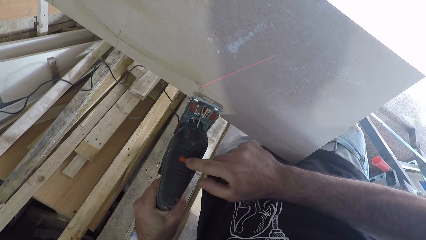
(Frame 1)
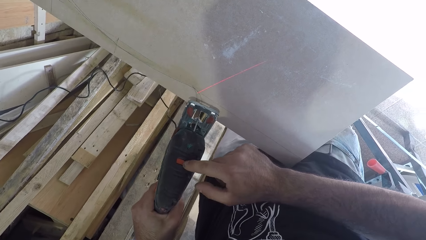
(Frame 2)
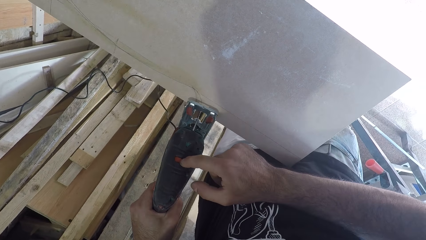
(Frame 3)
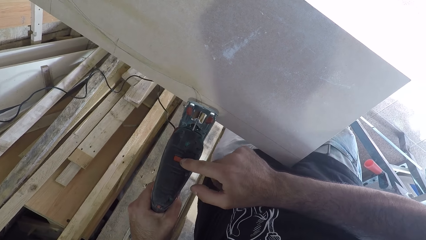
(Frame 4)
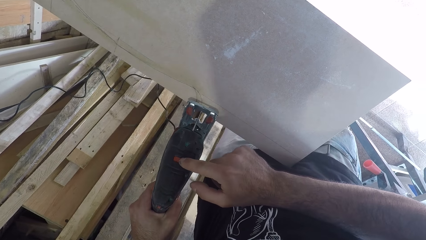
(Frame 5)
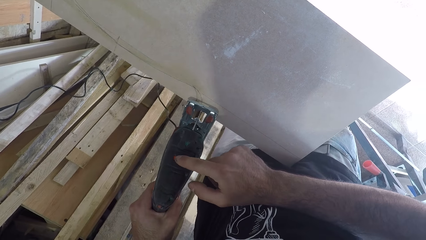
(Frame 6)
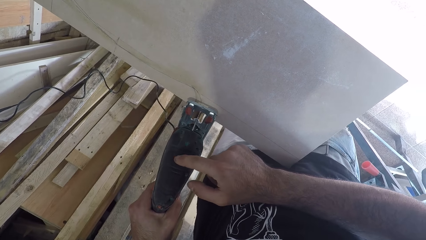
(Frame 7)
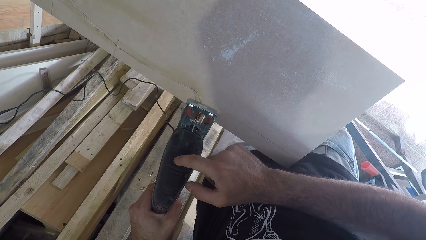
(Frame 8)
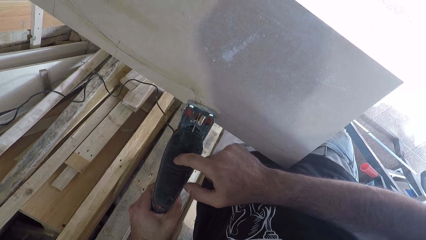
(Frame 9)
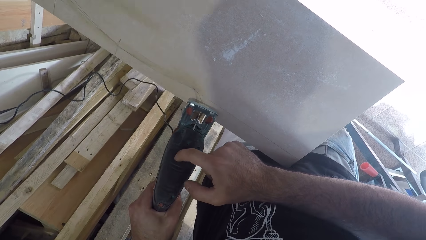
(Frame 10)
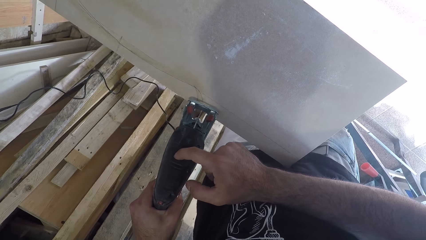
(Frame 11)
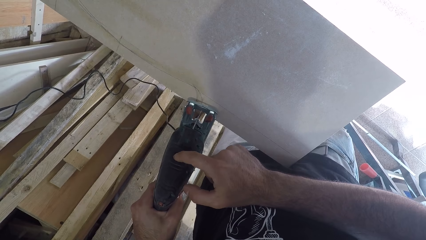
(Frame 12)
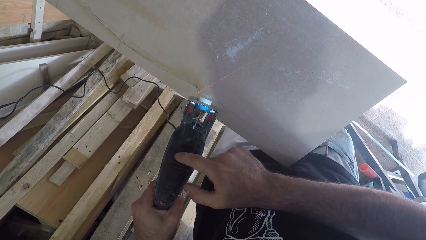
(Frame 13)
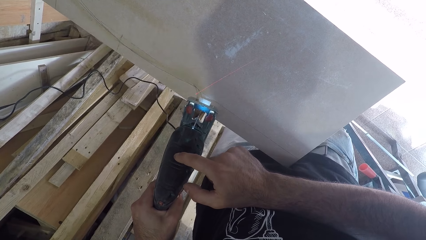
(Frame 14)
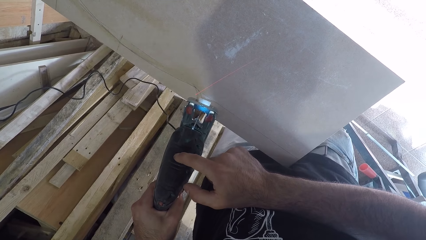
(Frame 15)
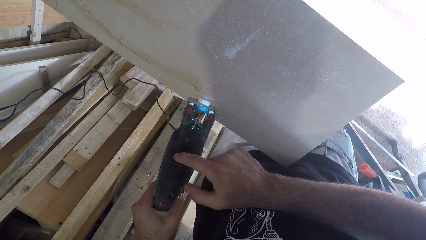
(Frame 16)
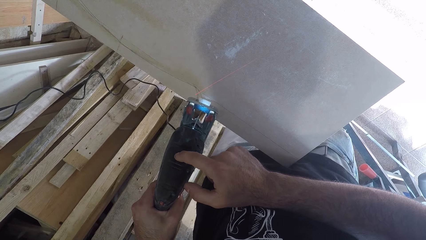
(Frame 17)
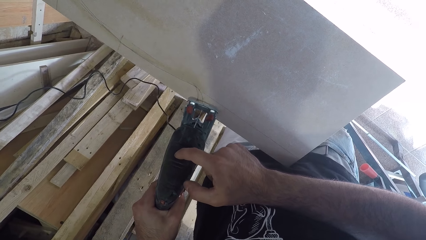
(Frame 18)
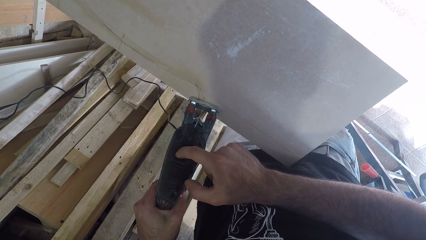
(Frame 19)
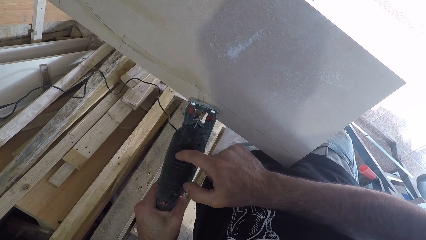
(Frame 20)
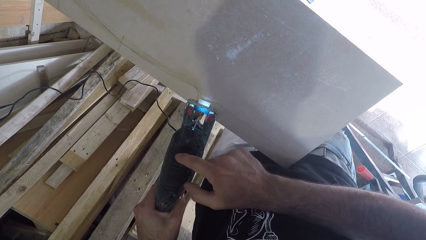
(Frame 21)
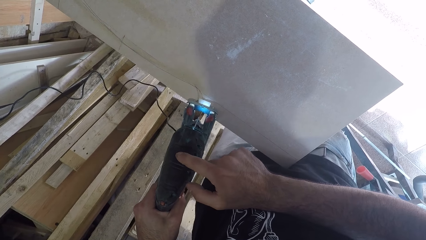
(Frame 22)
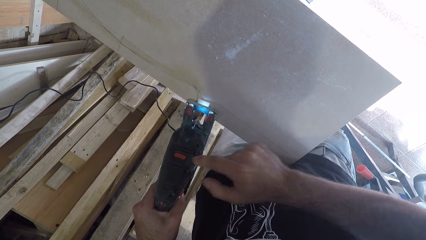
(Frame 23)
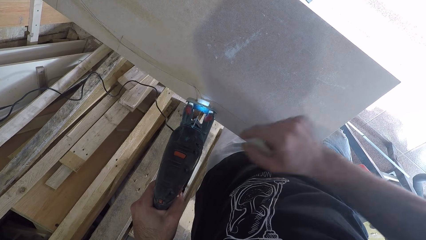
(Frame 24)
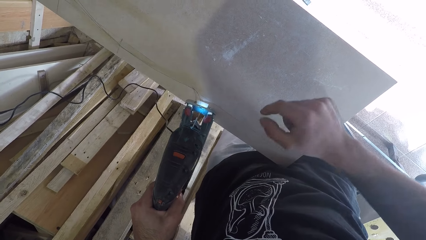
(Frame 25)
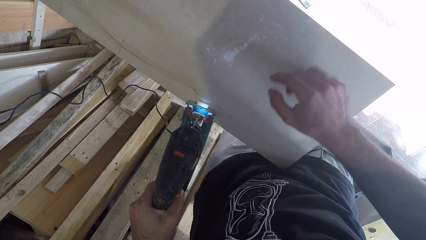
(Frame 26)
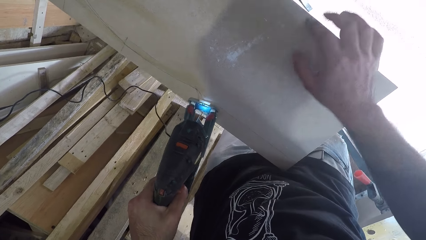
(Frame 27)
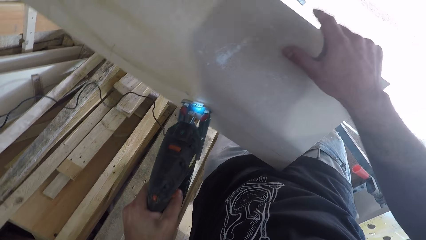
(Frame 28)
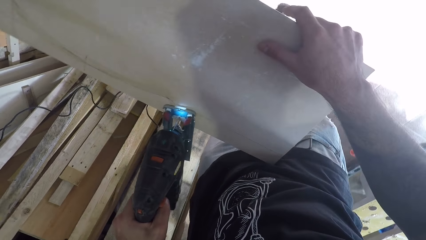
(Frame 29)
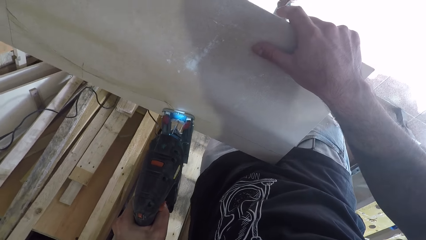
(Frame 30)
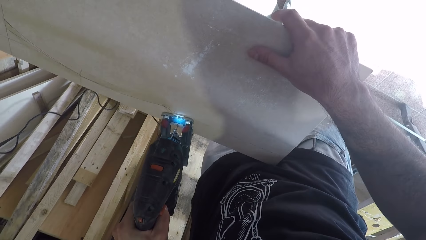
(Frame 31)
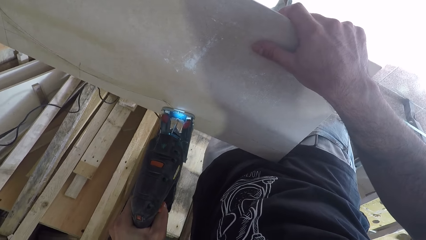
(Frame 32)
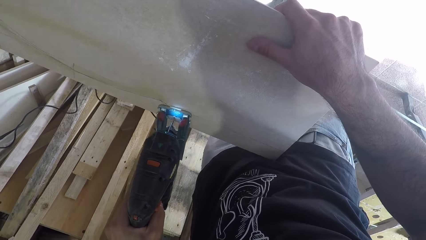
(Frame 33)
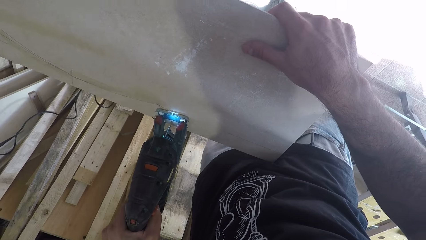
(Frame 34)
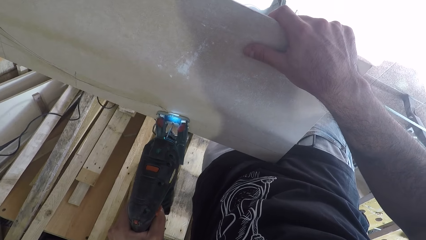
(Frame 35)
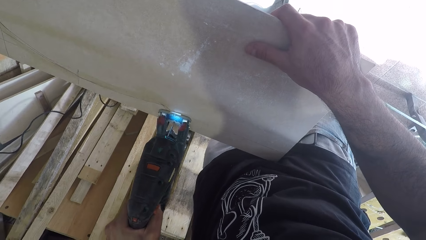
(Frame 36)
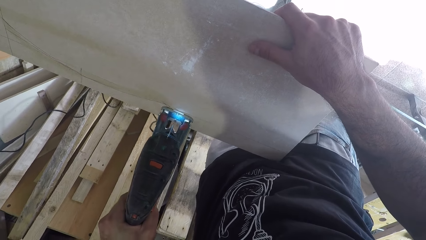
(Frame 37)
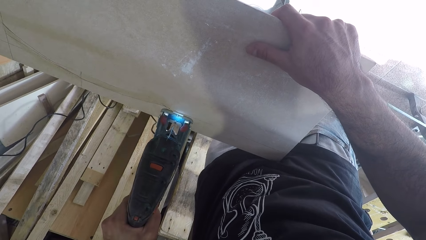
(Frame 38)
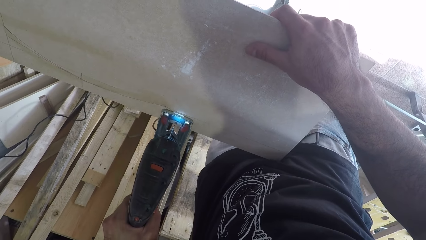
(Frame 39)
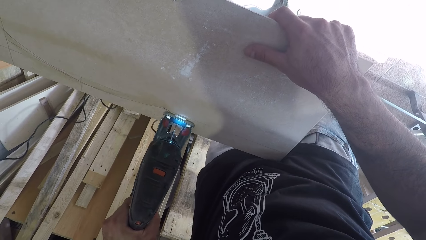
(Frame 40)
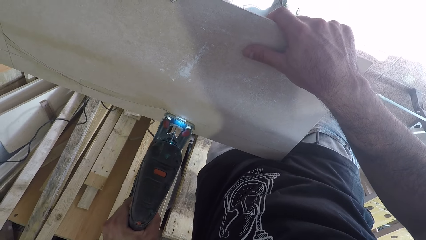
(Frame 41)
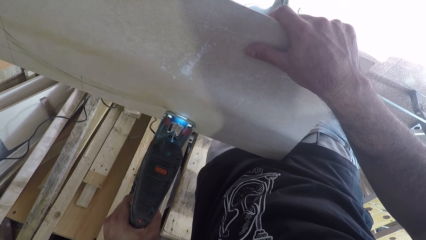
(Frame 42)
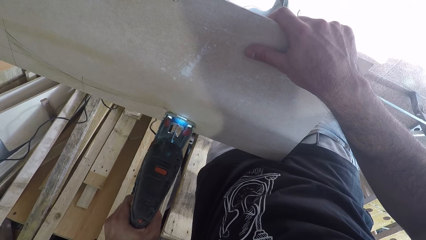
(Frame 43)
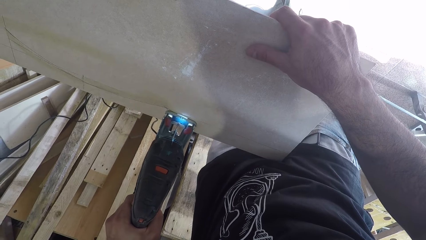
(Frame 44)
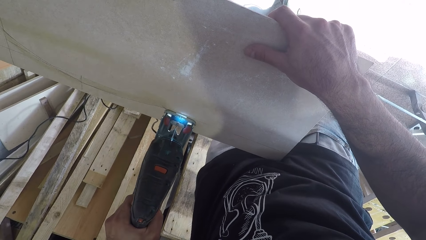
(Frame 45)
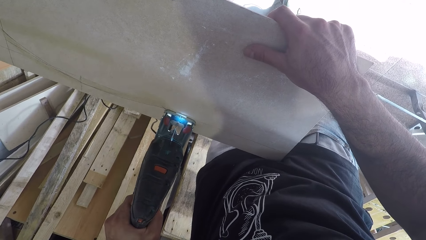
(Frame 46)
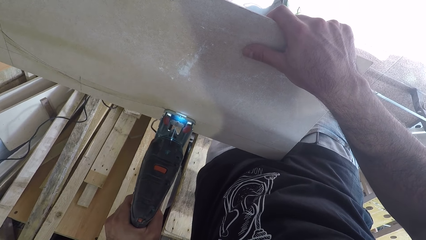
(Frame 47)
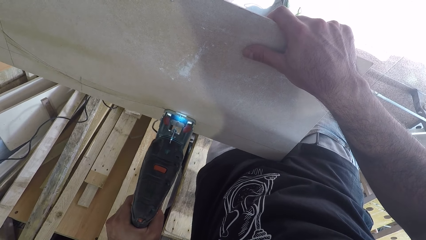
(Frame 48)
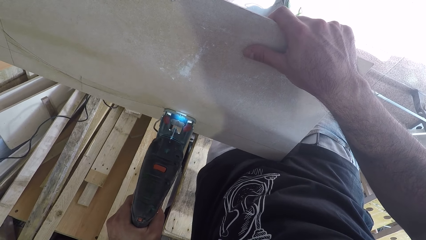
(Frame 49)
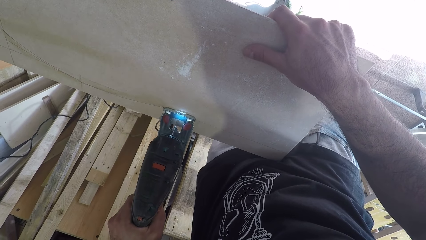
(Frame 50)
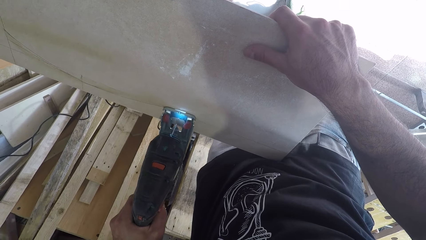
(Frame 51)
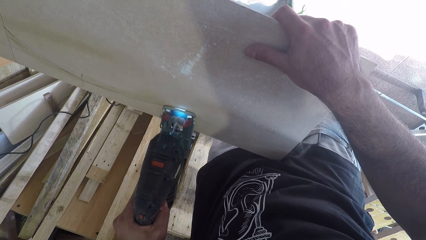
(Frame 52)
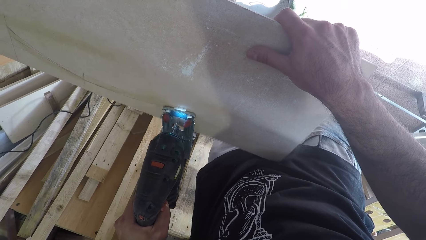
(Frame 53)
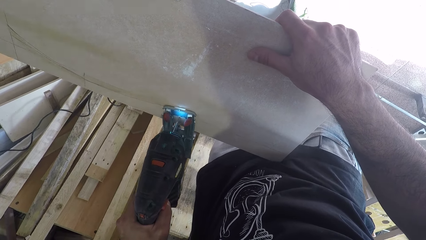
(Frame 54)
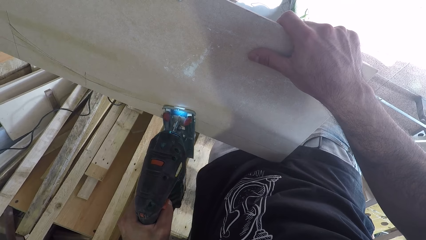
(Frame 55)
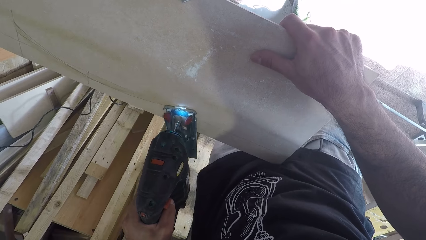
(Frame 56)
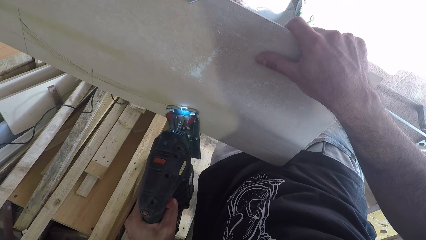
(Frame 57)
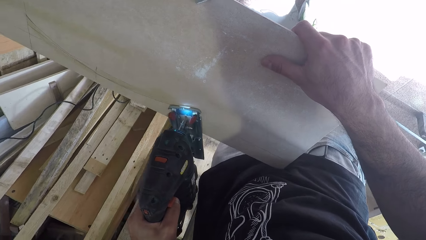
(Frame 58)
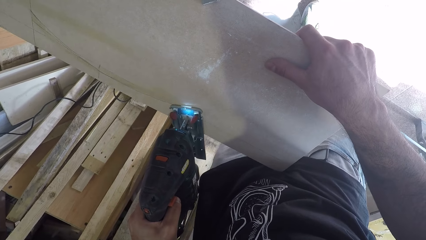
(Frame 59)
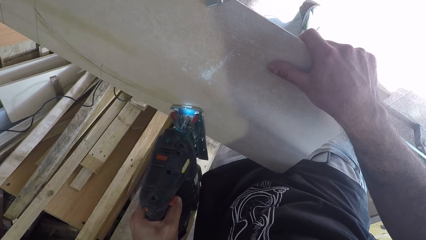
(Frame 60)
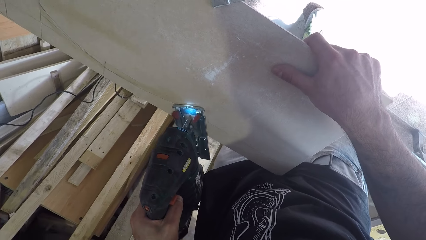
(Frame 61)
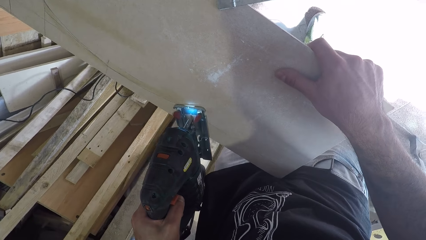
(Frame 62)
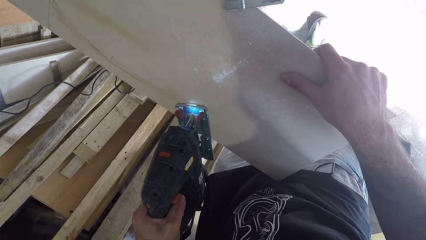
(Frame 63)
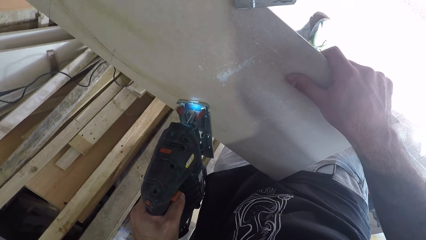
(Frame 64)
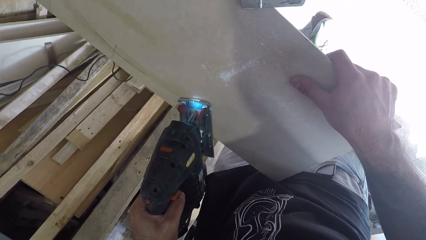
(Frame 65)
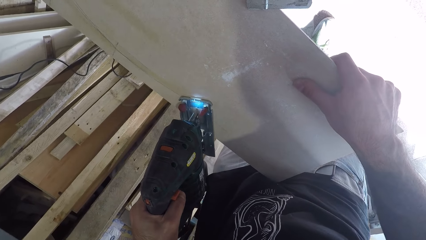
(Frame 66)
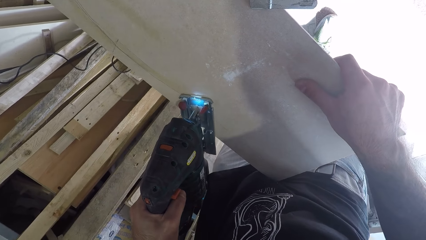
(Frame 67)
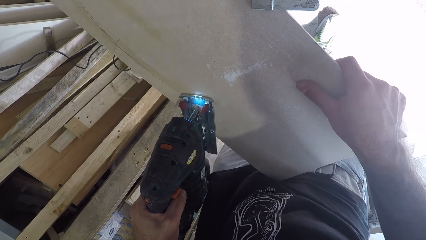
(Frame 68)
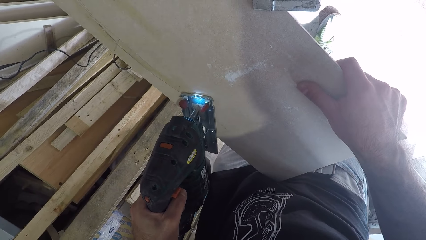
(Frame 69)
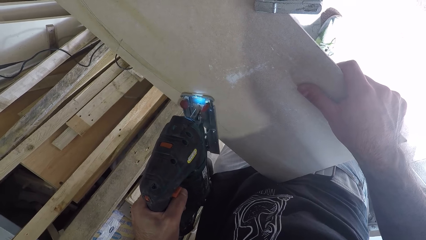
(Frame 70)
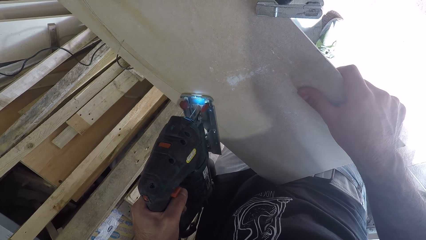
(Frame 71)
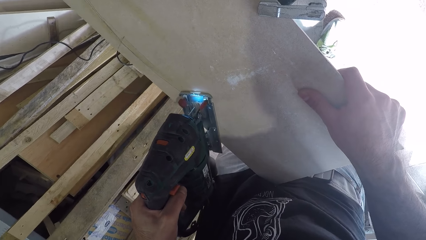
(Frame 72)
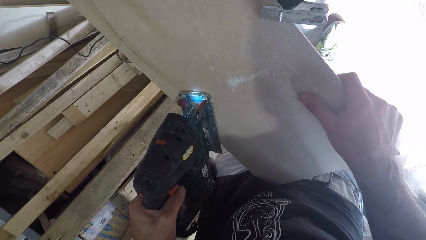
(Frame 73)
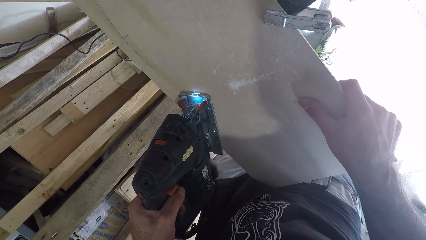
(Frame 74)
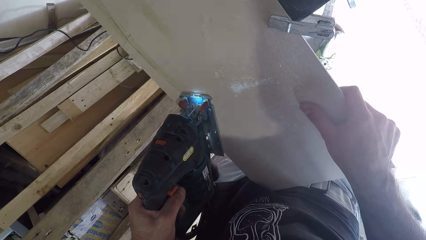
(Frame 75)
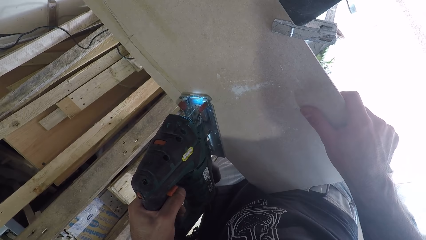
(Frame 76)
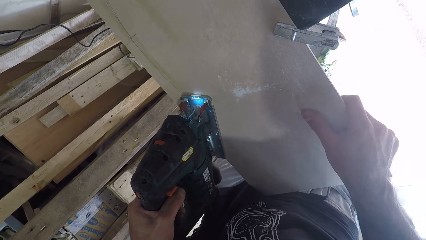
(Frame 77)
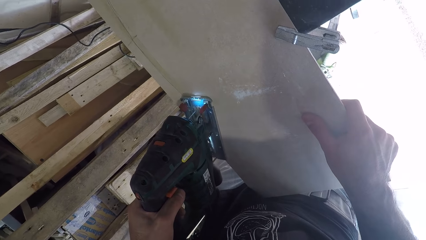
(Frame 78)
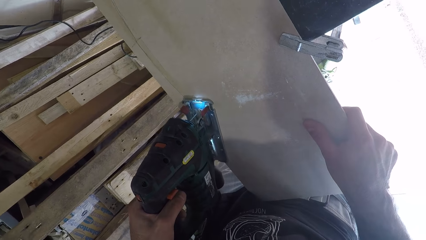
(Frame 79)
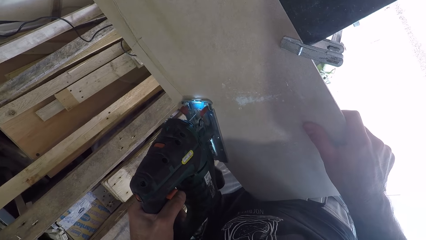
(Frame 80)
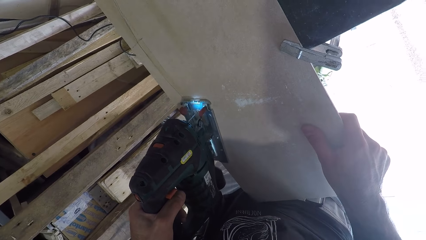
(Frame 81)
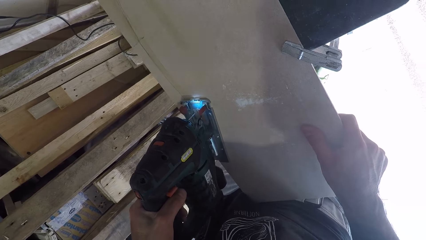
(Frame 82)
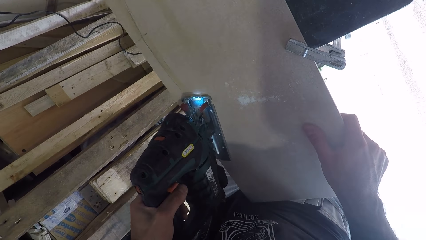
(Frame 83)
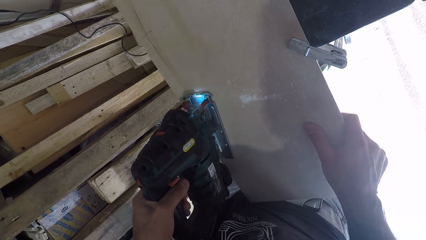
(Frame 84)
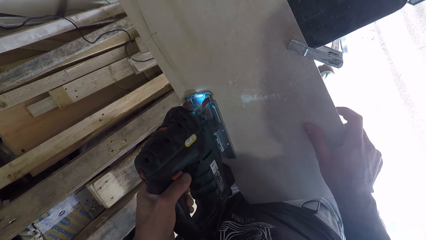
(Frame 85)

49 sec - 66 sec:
The camera wearer presses a button. He operates the light of the saw machine with his right hand. He moves the saw machine on the wood with his left hand. He touches the cardboard. He holds the wood with his right hand. He cuts the wood with the saw machine.
